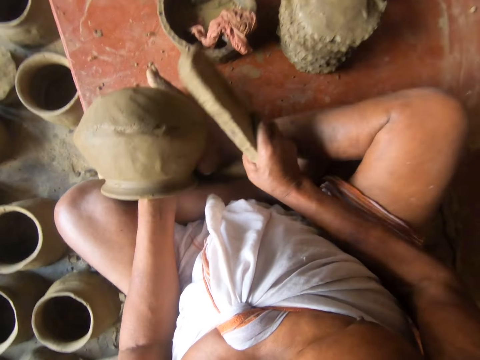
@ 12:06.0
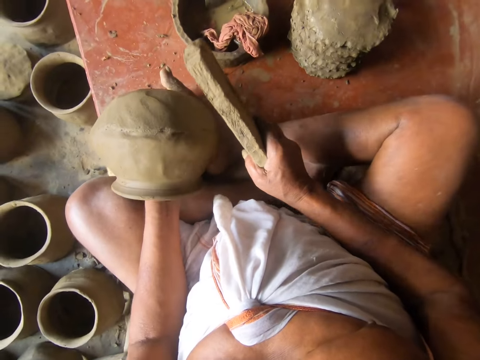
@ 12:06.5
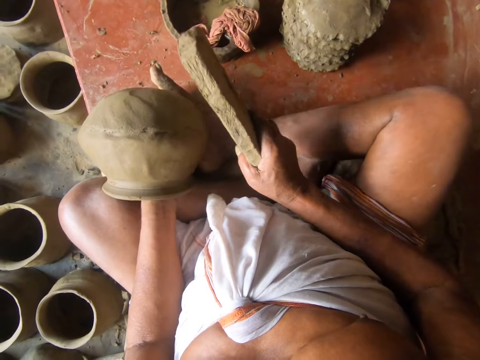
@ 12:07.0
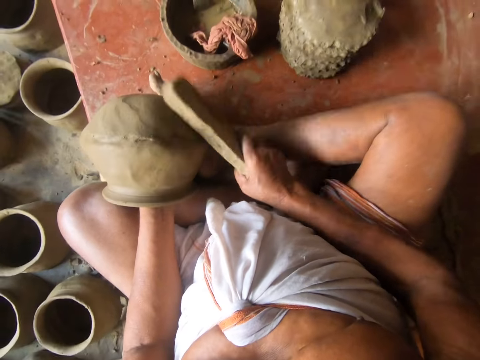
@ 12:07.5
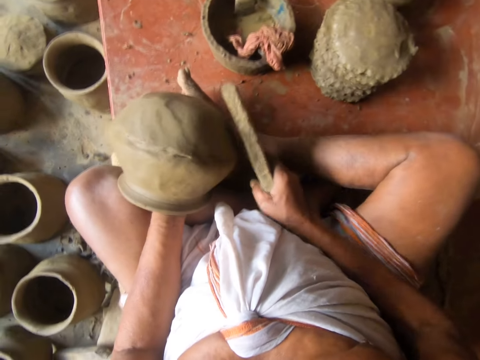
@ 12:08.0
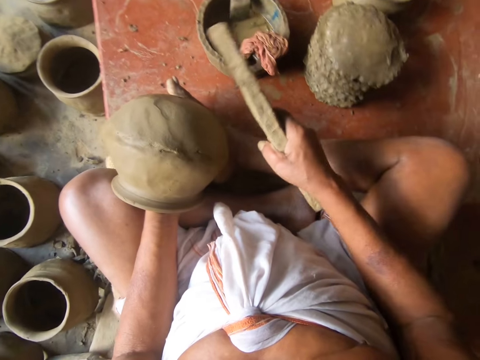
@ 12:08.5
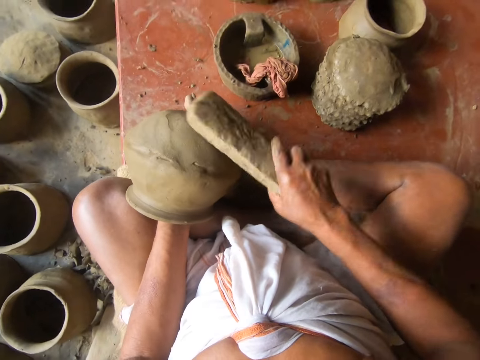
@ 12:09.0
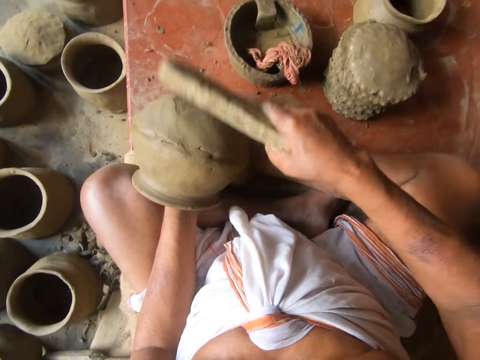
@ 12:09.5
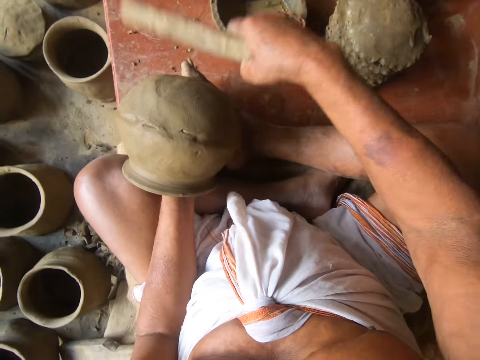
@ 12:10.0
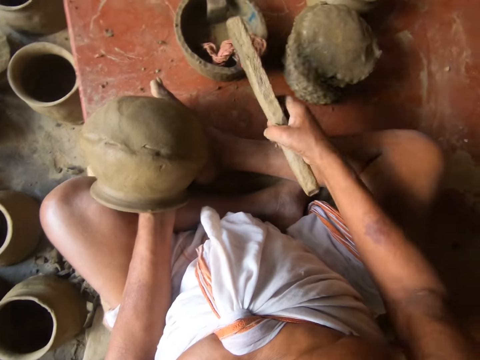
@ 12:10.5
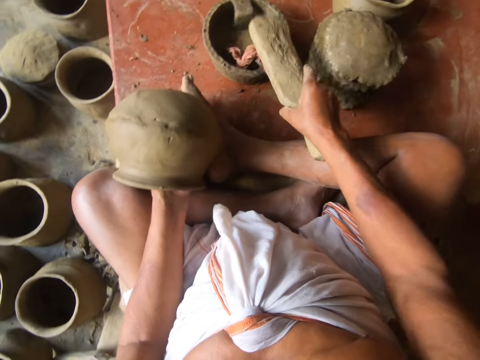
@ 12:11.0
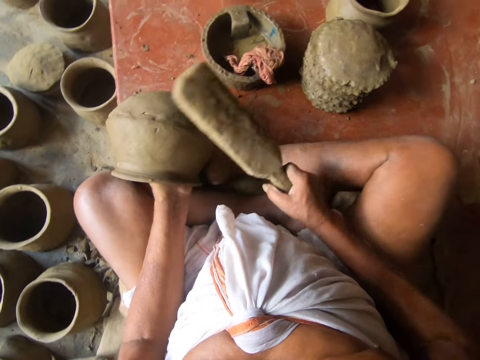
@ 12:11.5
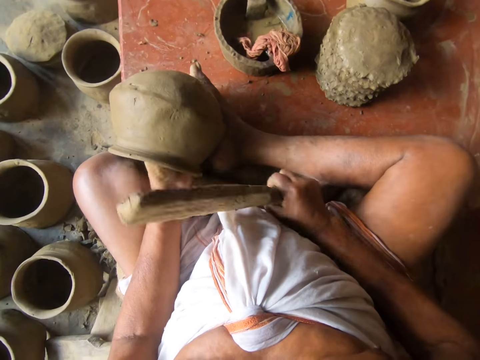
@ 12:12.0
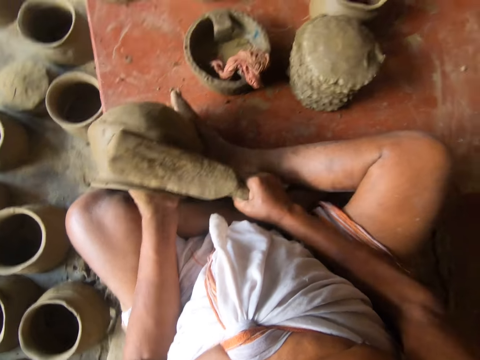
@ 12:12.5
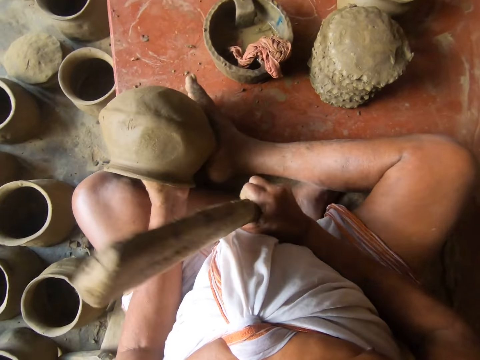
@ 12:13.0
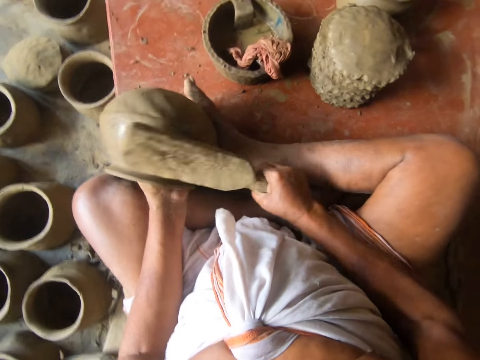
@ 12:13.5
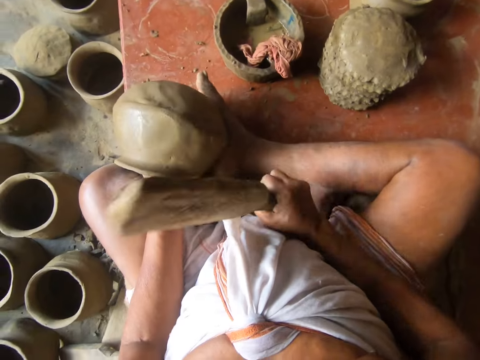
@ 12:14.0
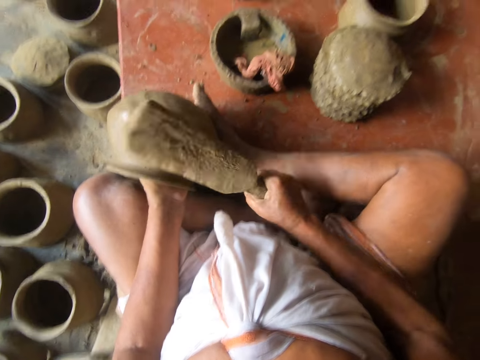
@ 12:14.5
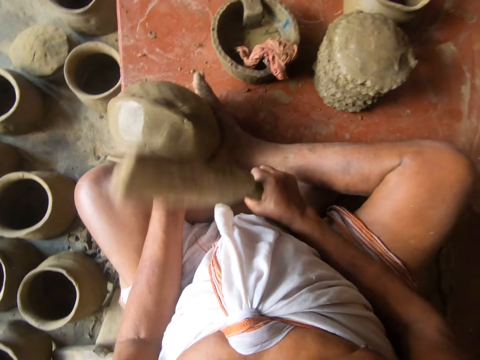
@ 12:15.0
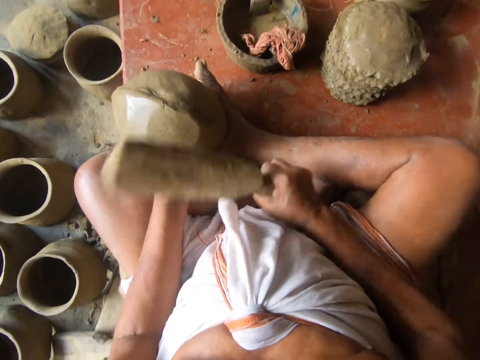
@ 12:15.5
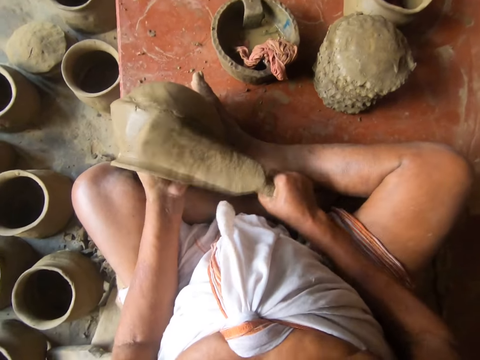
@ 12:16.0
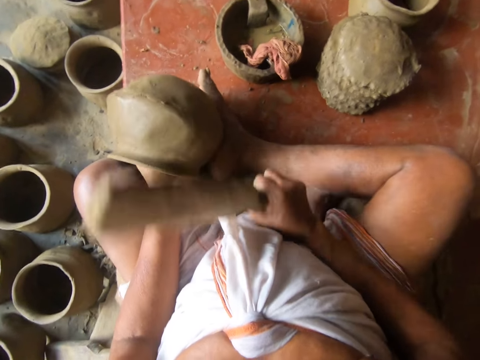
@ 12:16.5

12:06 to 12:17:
The camera wearer picks water with the wood. They hit the pot with the wood.

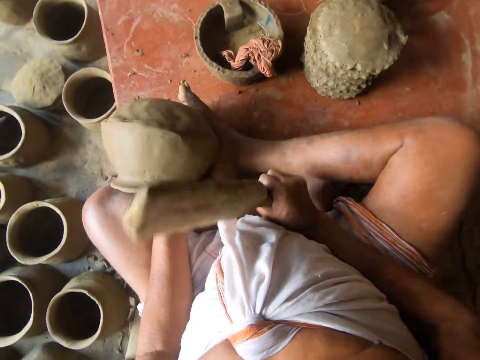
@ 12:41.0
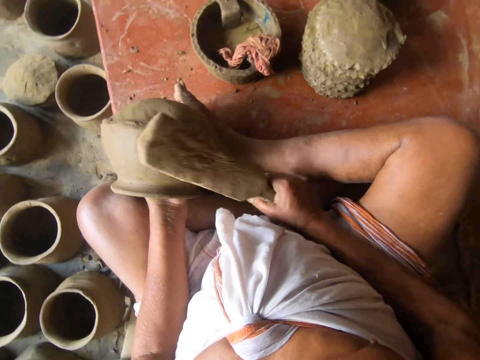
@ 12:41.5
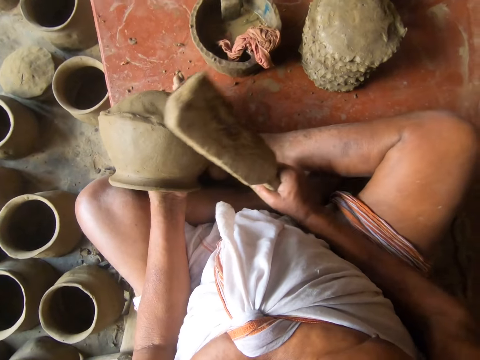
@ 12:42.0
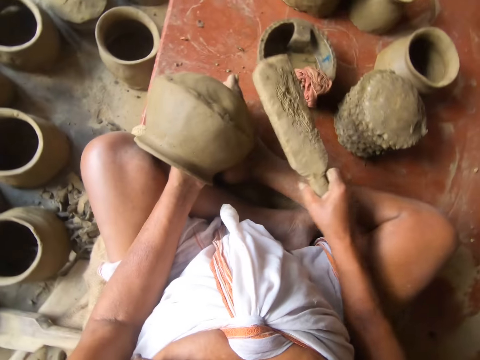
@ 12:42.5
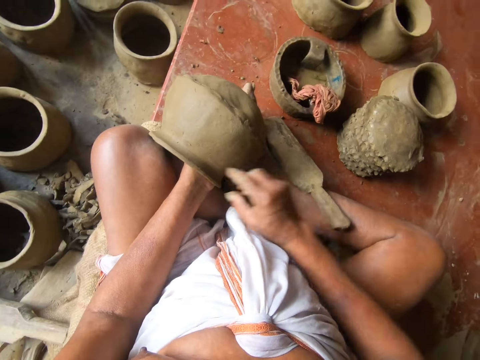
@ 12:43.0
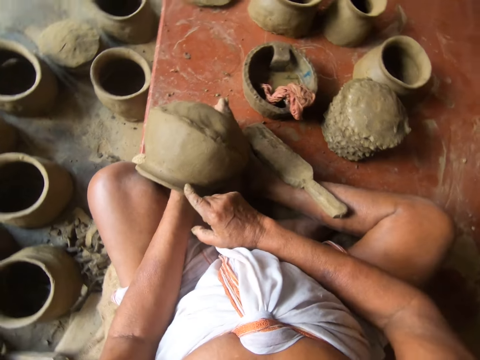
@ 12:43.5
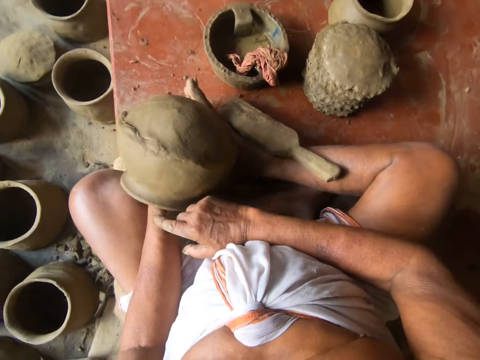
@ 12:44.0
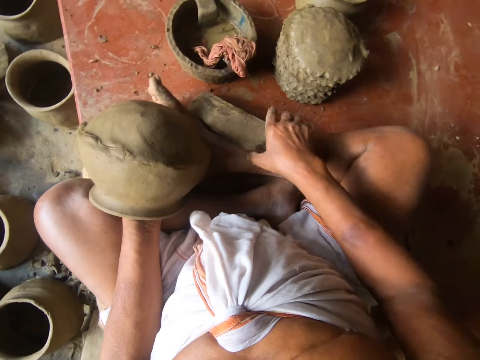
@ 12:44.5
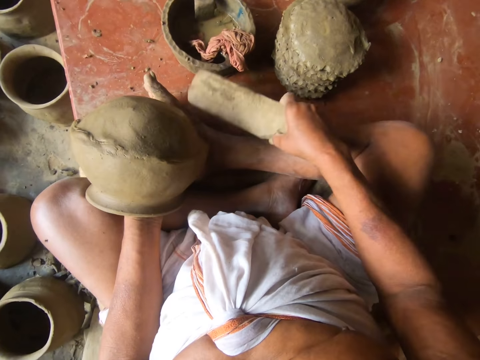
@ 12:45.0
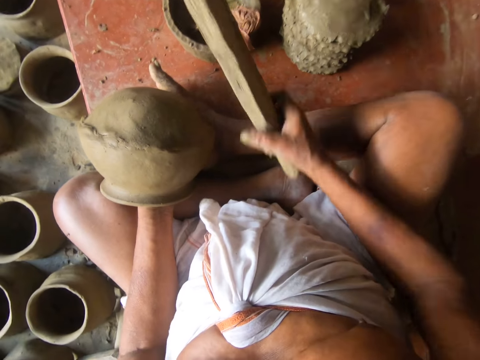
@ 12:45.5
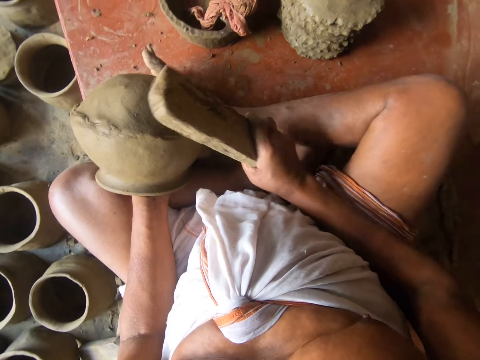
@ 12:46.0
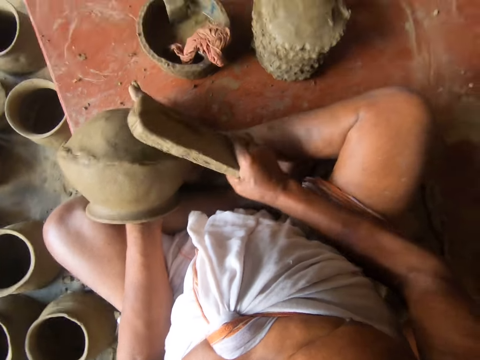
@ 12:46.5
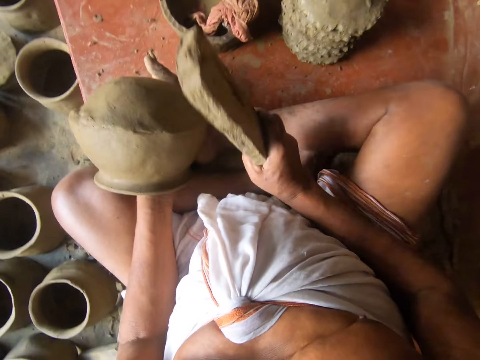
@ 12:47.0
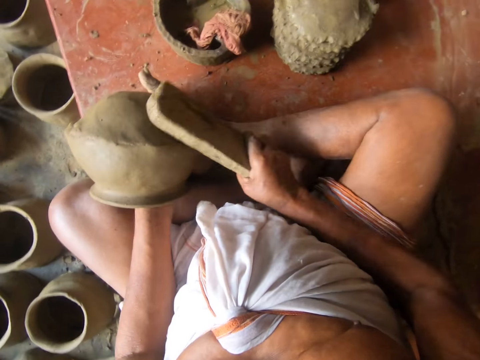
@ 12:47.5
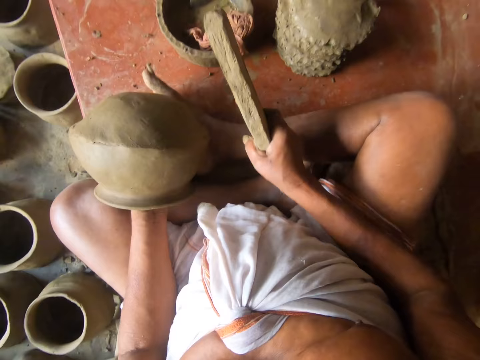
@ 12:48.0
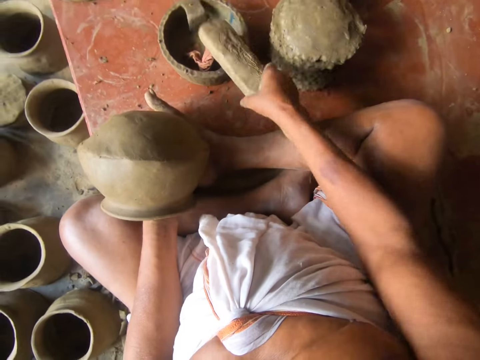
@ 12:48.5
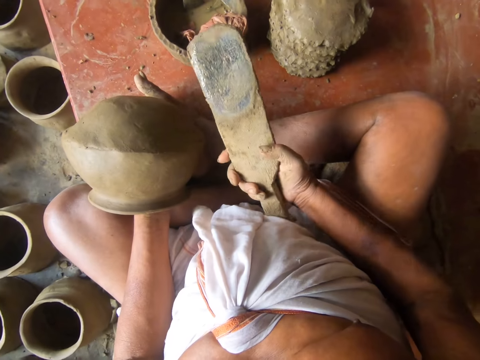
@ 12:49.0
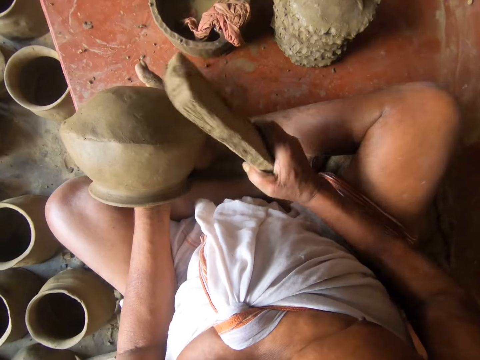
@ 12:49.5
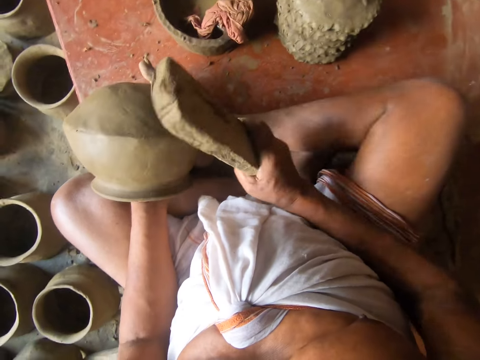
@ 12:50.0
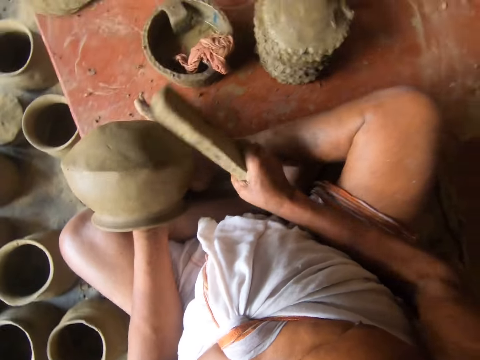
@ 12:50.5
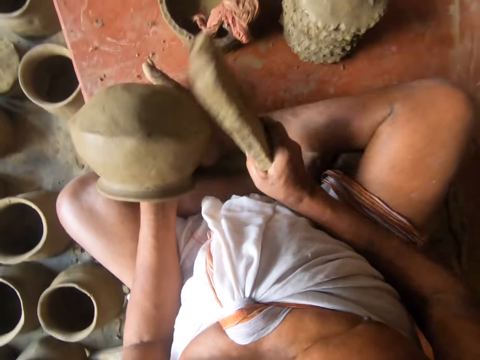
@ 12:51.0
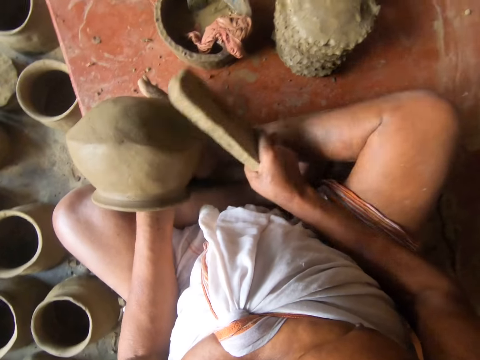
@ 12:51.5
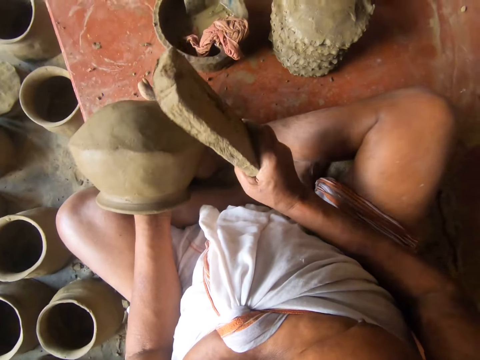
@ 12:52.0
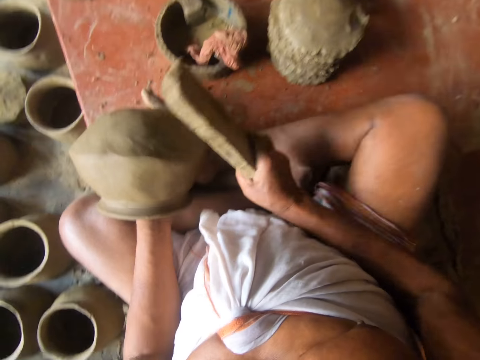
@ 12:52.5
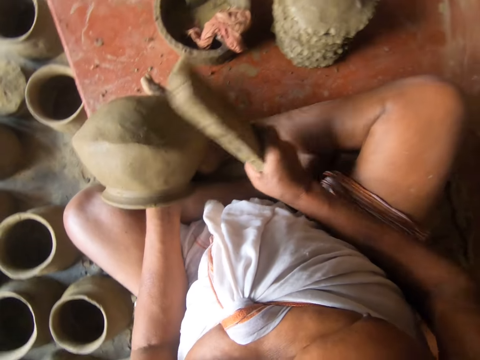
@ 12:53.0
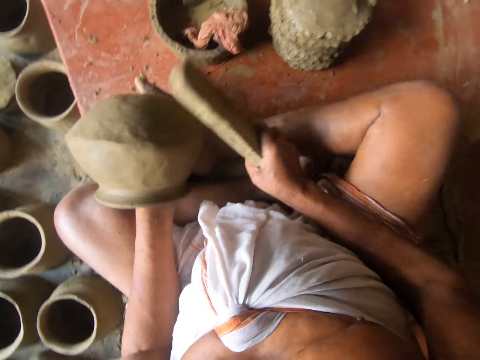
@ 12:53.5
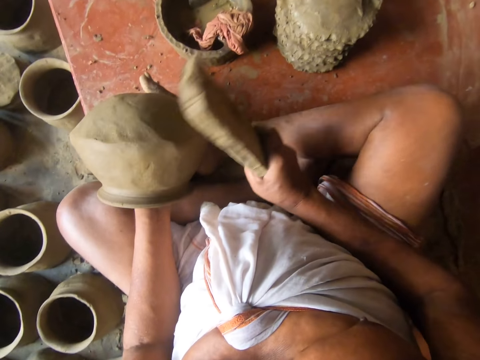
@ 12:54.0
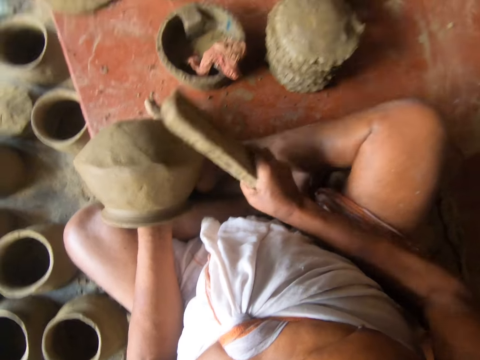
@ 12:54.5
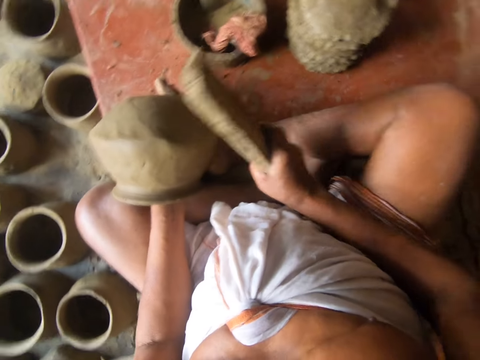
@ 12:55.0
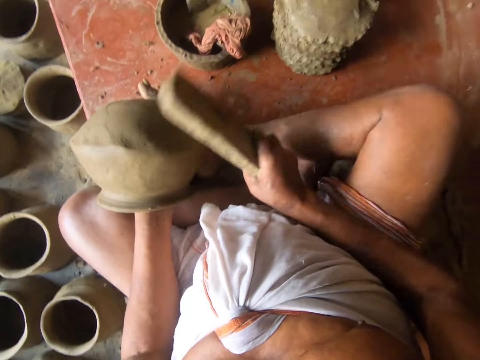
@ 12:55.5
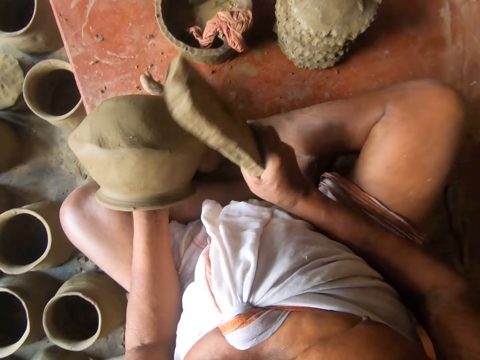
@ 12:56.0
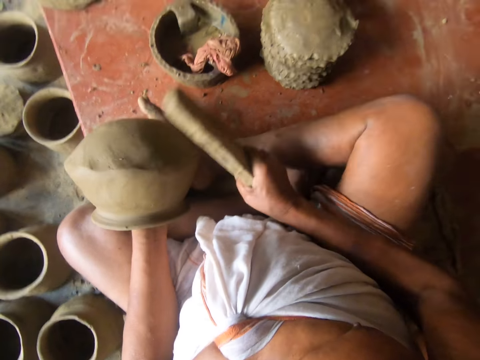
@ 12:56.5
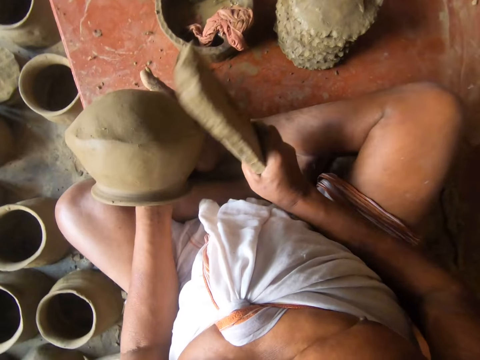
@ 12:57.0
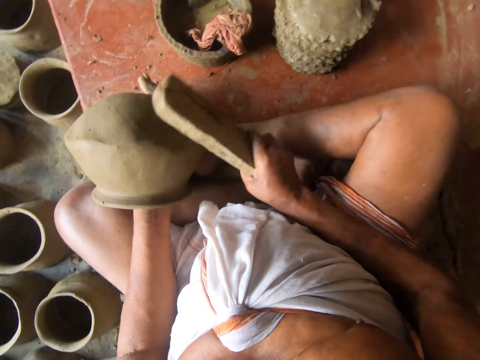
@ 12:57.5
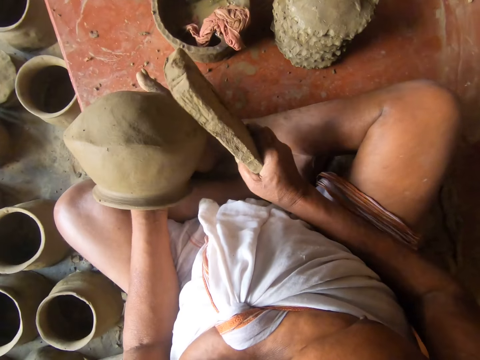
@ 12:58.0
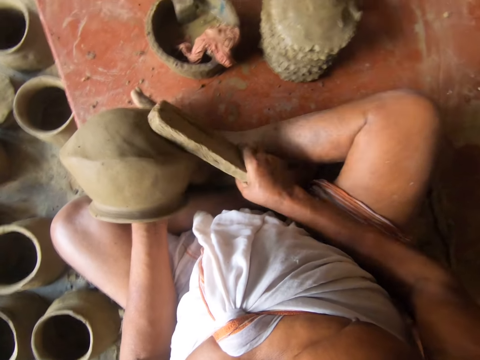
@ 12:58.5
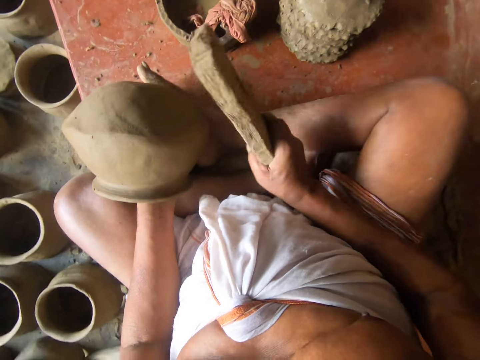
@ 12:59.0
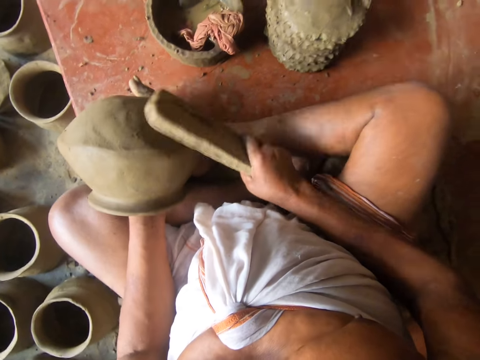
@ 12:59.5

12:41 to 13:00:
The camera wearer places the pottery shaper or wood on the ground. They touch the pot with the hand. They pick the pottery shaper on the ground. They hit the pot with the wood. They shape the pottery. They pick water with the wood. They hit the pot with the wood.
